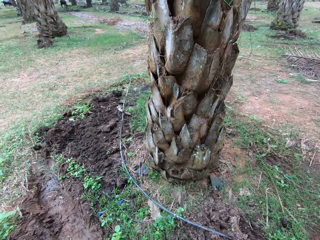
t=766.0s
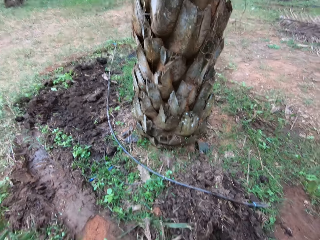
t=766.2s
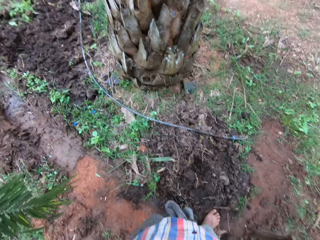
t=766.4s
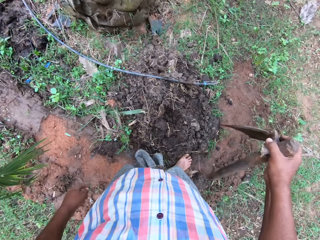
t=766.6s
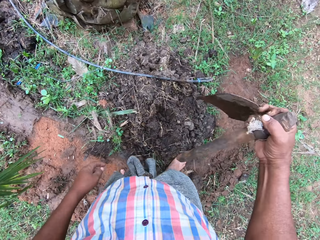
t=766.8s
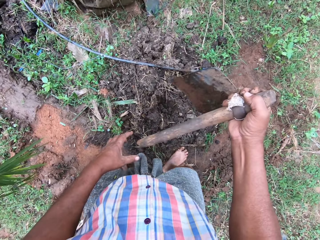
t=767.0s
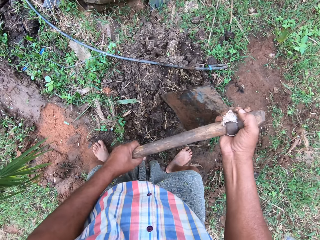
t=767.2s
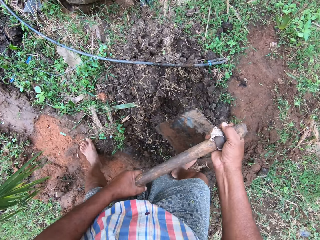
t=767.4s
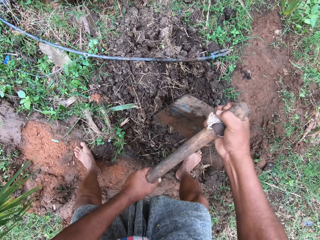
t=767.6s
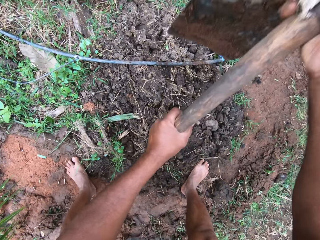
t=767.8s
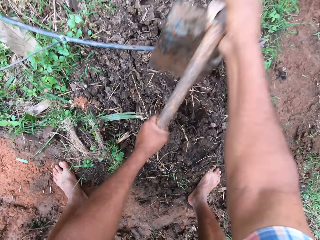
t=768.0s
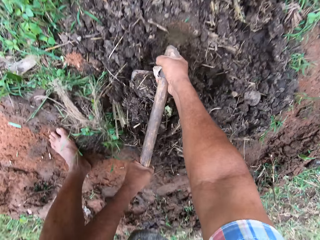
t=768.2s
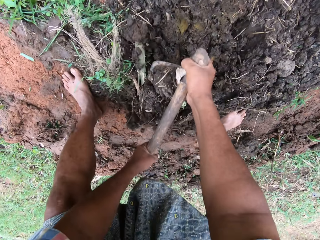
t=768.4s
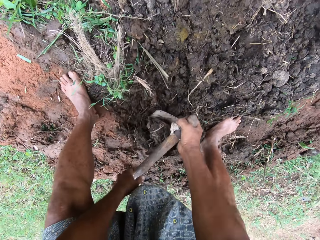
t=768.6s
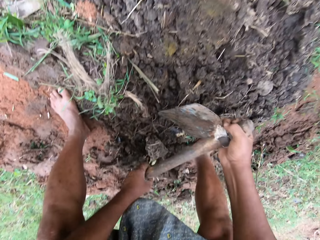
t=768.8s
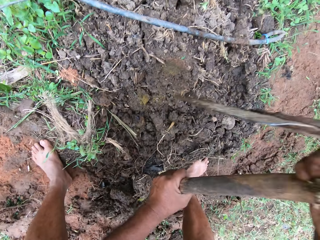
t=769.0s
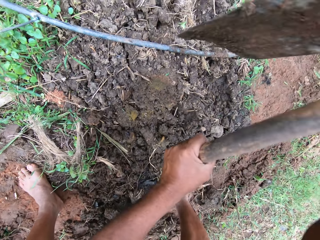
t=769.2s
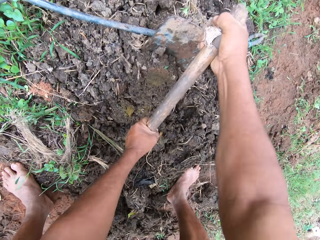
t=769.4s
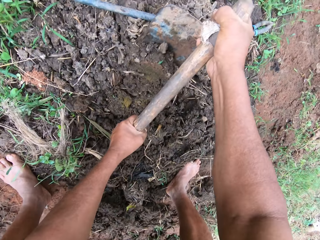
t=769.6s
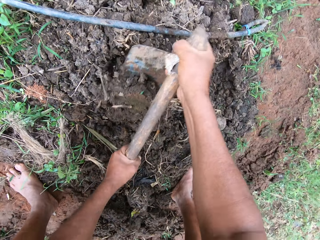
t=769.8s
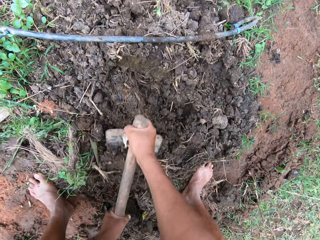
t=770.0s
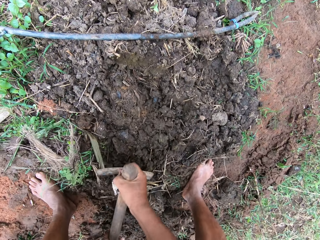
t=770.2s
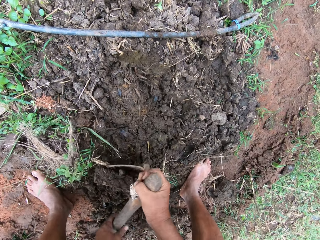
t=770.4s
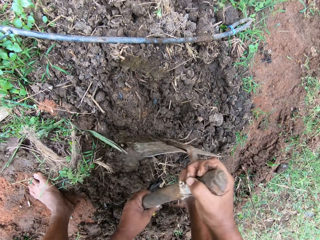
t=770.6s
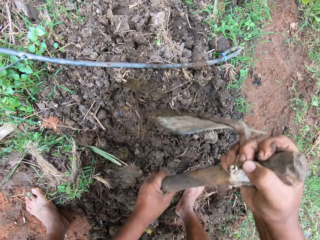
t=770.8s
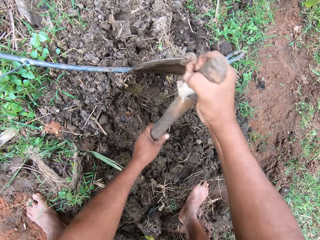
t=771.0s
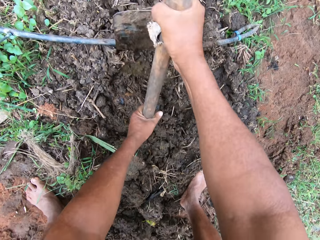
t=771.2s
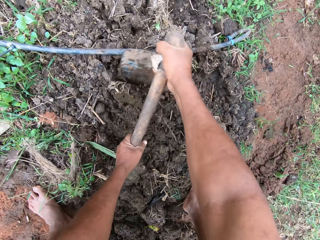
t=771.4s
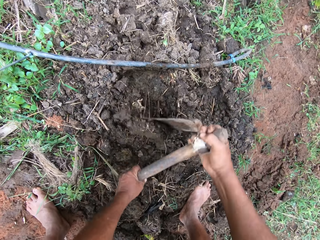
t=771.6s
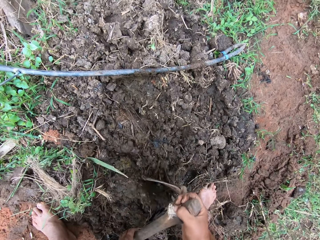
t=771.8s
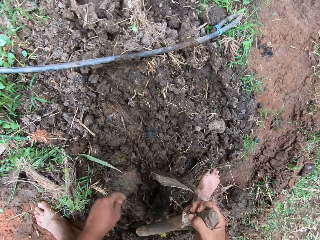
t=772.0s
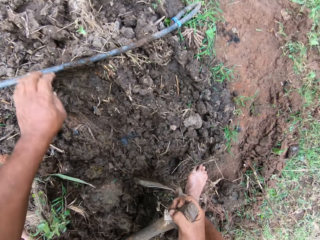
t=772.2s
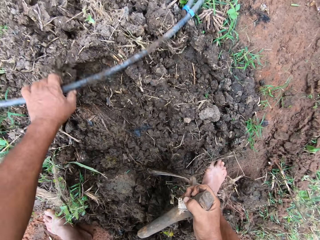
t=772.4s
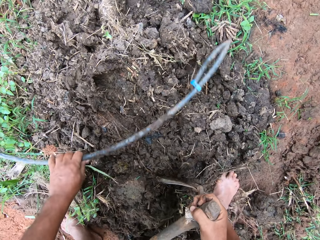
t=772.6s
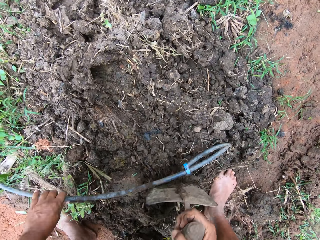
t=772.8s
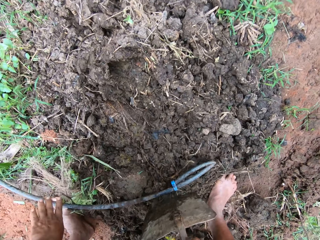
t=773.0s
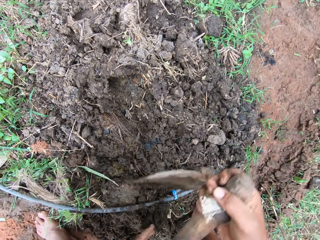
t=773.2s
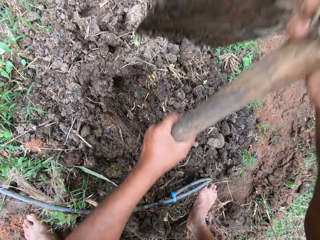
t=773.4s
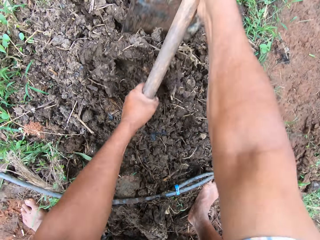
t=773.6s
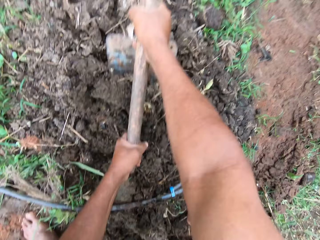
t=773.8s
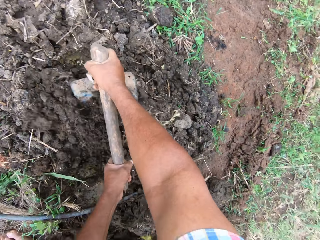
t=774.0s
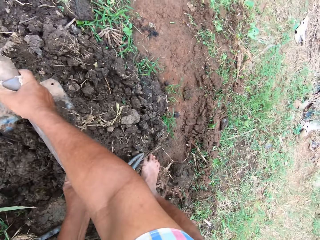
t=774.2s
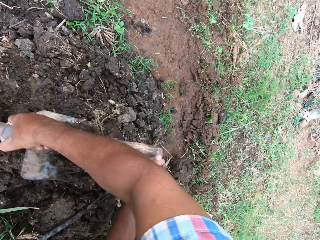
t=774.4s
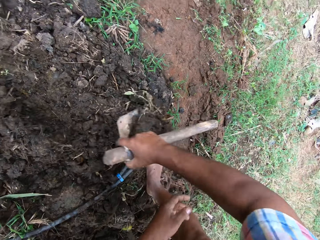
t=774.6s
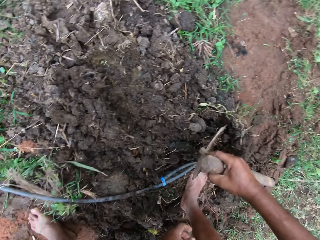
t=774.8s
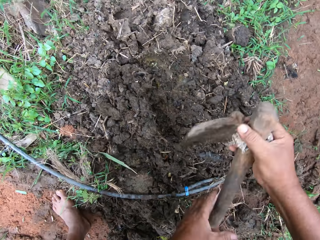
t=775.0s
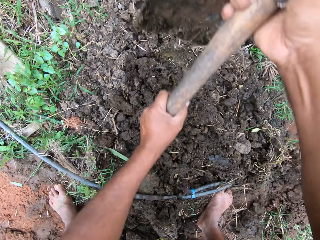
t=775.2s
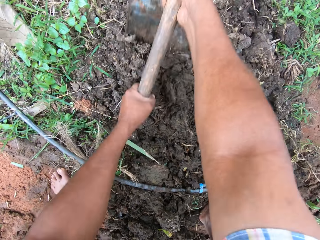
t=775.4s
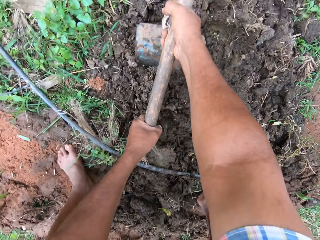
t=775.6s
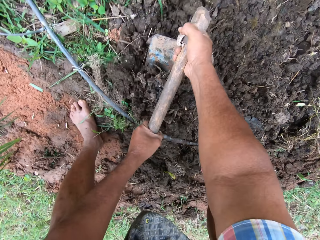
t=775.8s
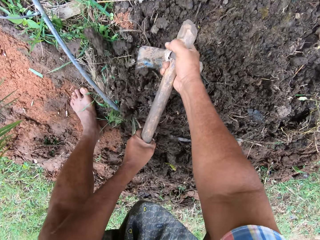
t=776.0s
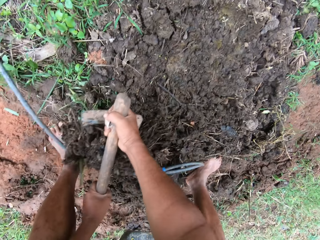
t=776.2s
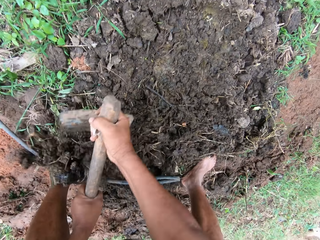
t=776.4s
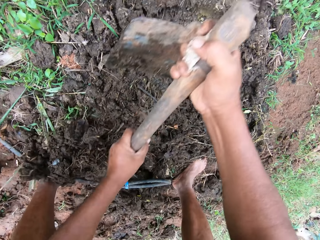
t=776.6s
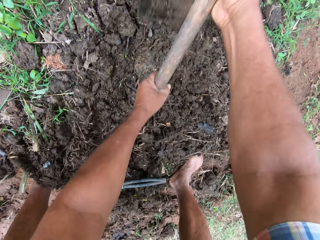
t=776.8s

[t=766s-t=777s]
The camera wearer holds a hoe with his hands and tills the soil with the hoe. He adjusts a cable on the floor with his hand. He tills the soil with the hoe.

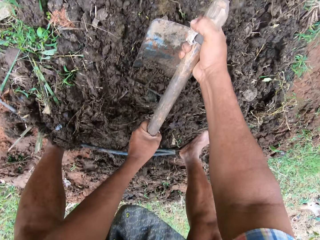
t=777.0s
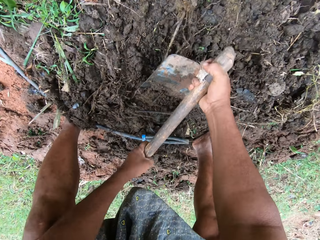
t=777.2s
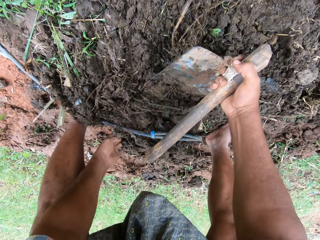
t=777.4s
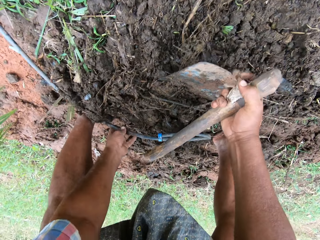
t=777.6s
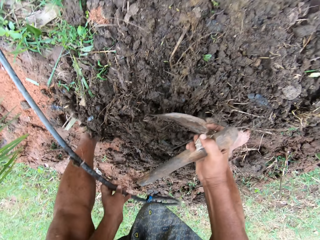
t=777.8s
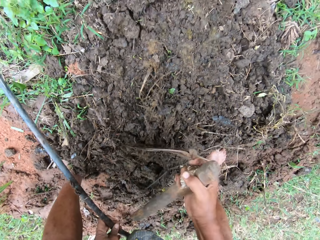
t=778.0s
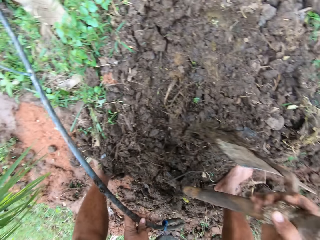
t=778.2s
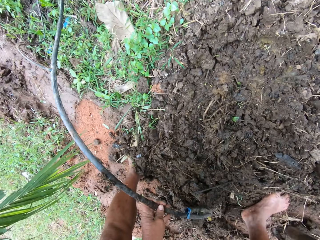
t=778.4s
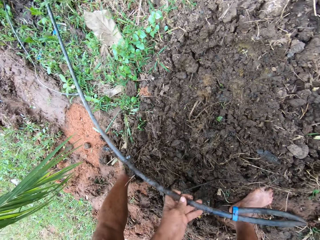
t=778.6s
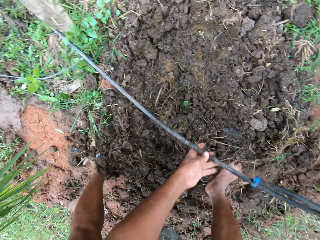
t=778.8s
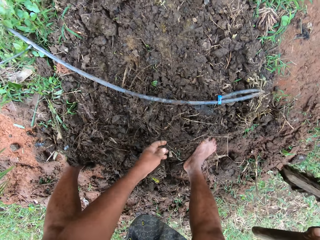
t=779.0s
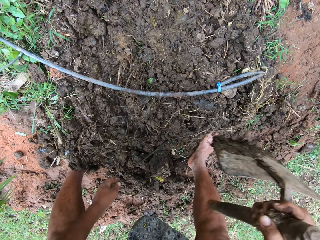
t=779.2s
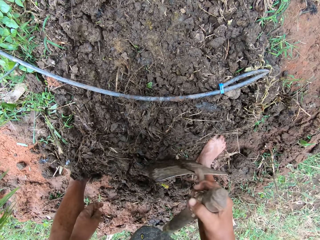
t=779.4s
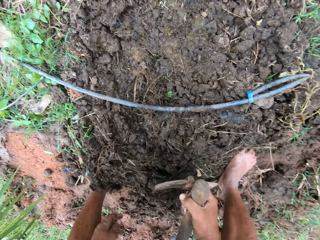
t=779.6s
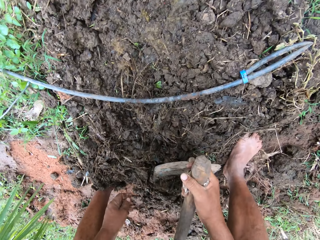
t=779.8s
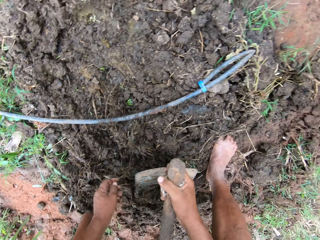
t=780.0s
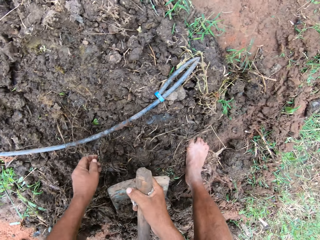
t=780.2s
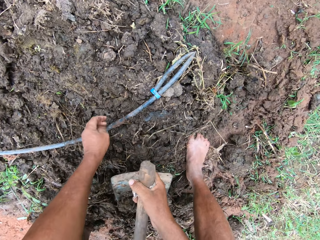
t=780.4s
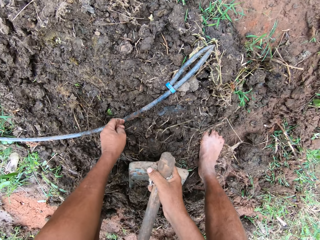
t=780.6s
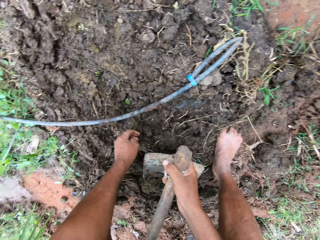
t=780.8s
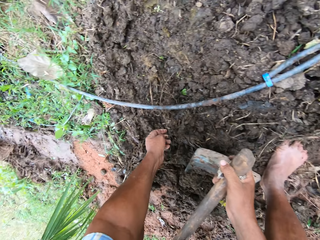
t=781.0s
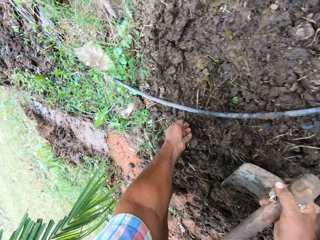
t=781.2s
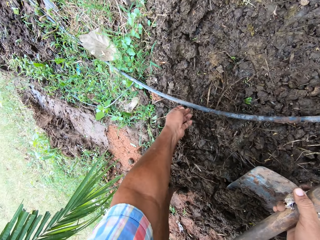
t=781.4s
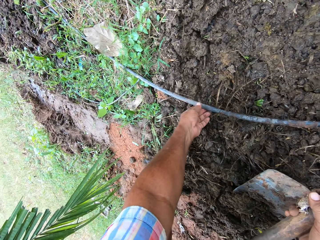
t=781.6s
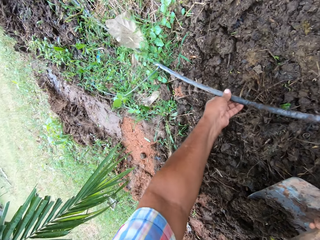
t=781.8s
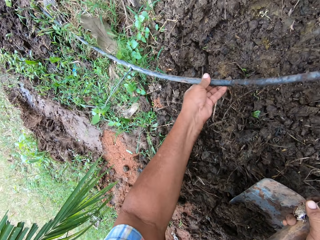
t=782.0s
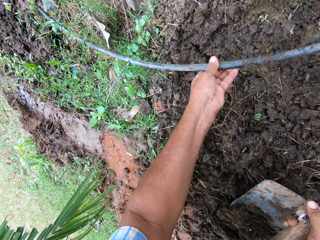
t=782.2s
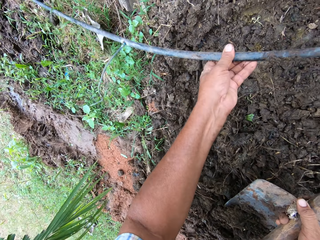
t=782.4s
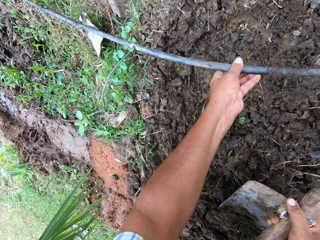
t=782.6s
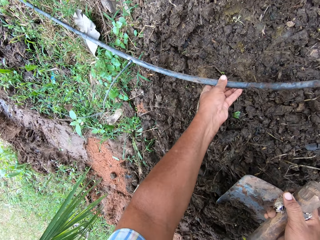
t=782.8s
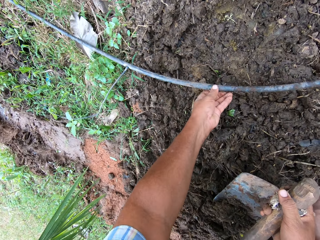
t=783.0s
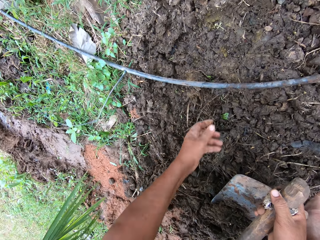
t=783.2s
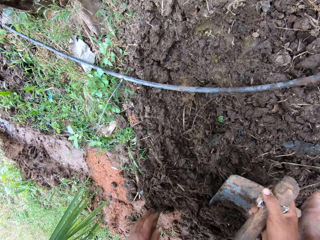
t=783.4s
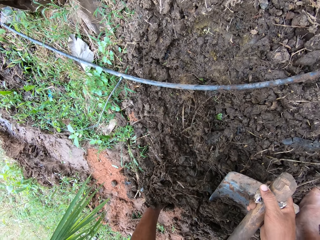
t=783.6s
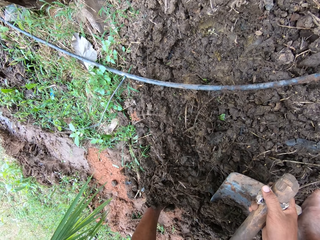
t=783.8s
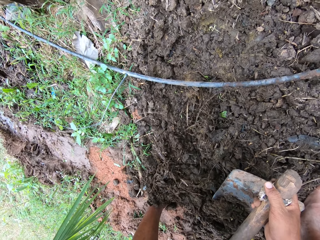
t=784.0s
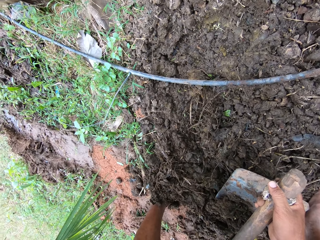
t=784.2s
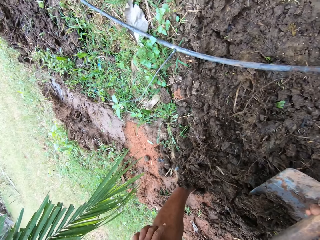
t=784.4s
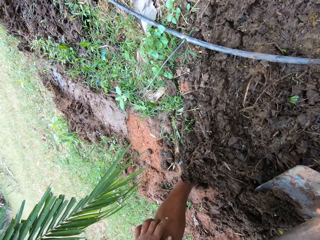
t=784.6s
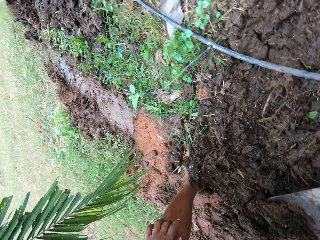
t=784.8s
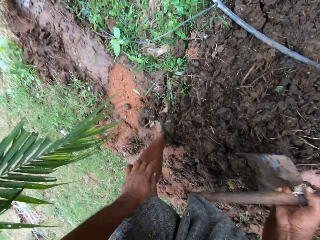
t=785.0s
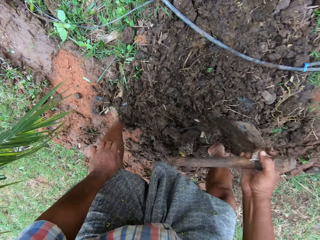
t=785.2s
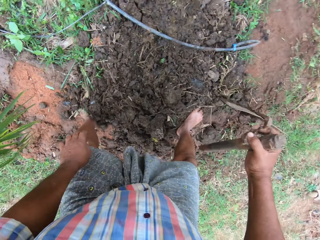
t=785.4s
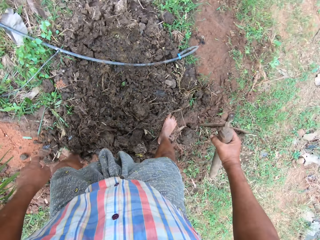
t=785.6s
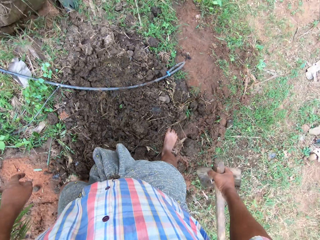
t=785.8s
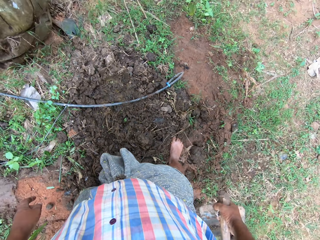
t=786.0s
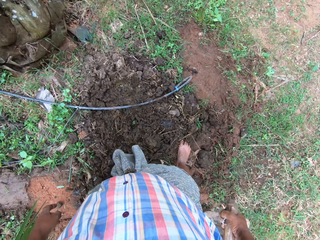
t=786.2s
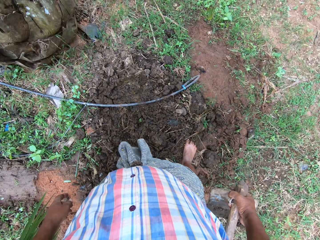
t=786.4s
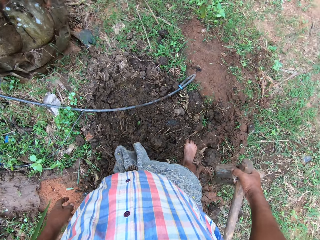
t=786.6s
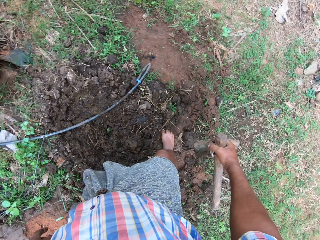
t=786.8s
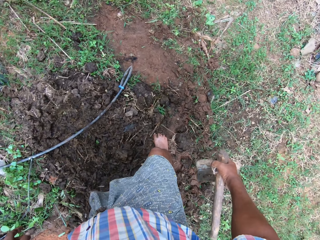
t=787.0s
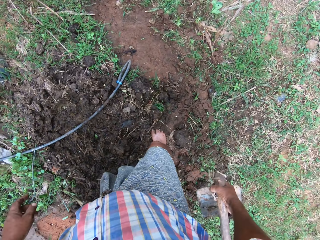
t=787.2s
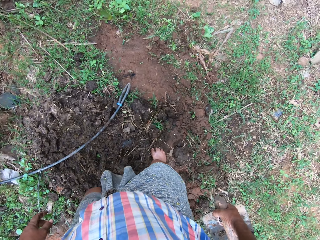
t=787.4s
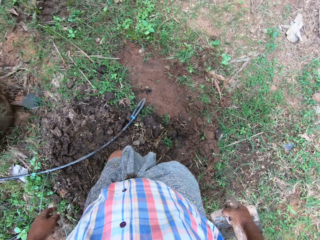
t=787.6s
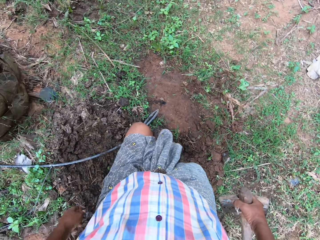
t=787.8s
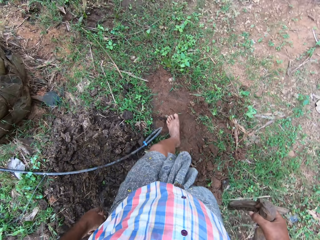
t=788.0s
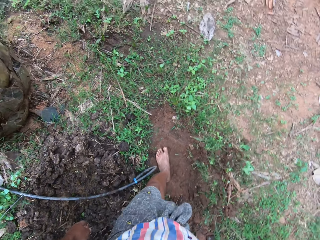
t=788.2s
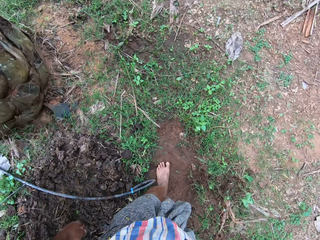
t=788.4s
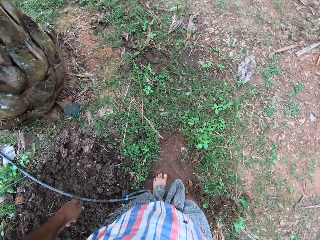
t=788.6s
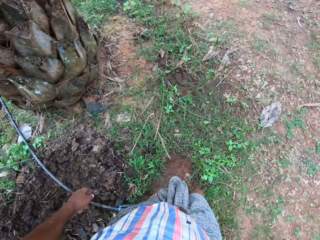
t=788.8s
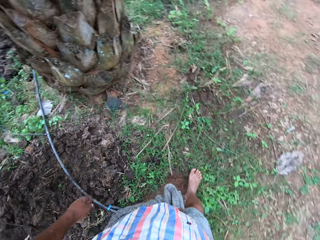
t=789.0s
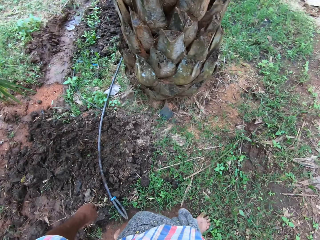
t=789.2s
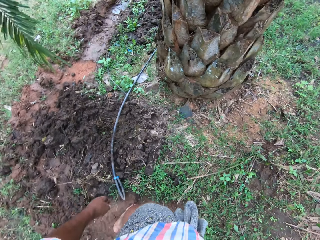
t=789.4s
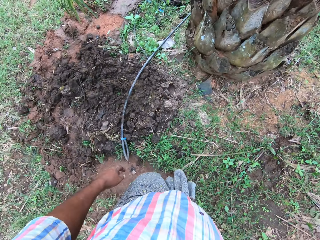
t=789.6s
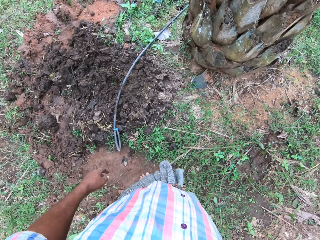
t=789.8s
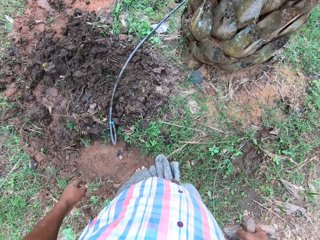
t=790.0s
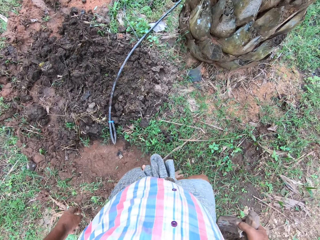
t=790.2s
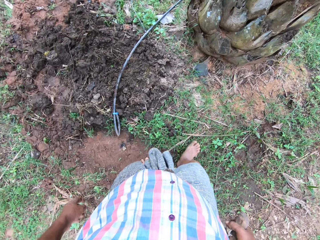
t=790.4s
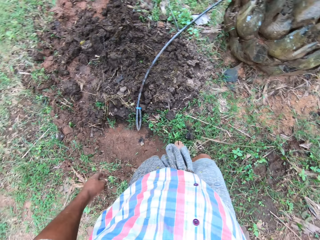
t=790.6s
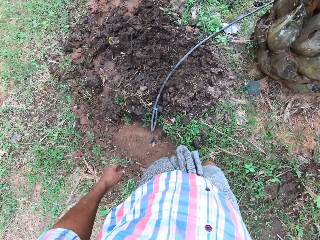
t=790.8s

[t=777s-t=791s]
The camera wearer picks up a pipe with a hand. He adjusts a cable on the floor with his hand. He puts down the pipe, puts down a hoe and moves the pipe. He looks around.
